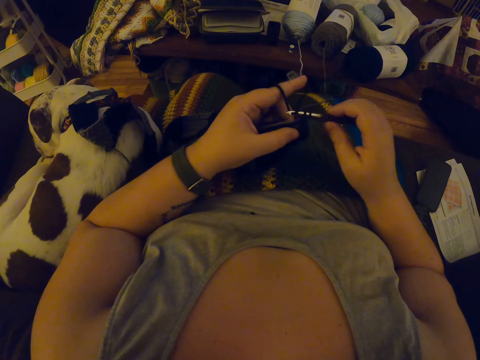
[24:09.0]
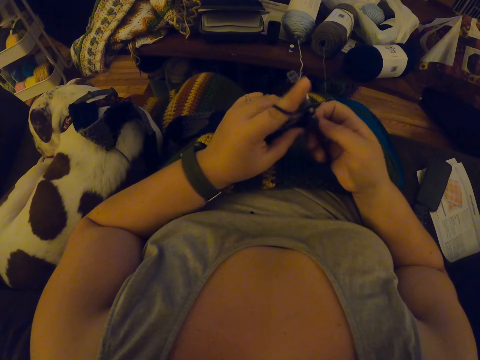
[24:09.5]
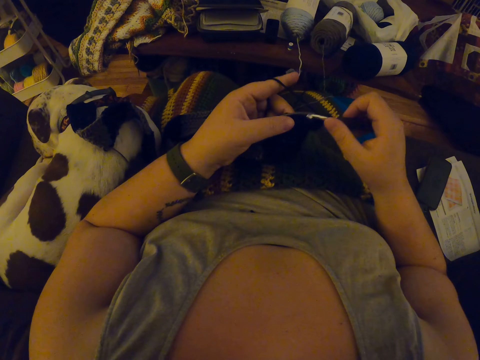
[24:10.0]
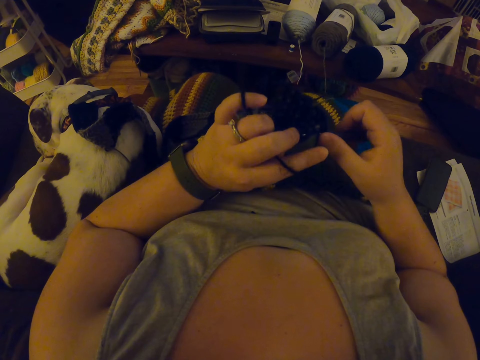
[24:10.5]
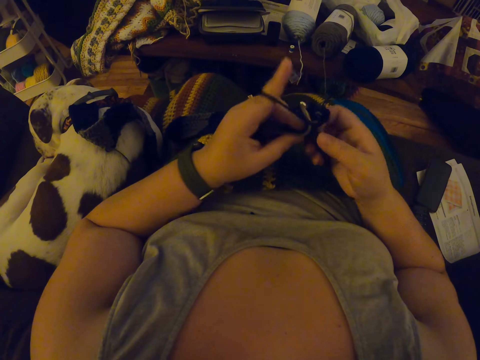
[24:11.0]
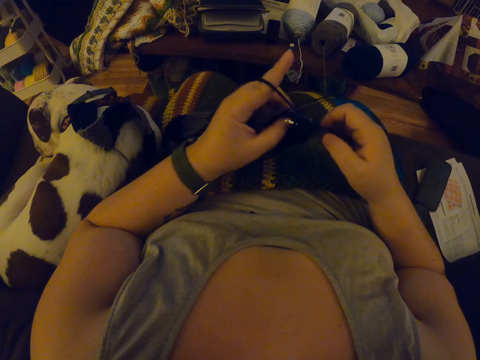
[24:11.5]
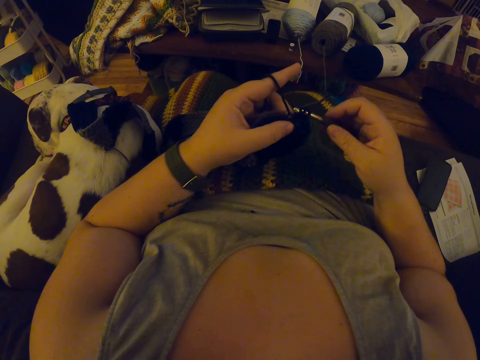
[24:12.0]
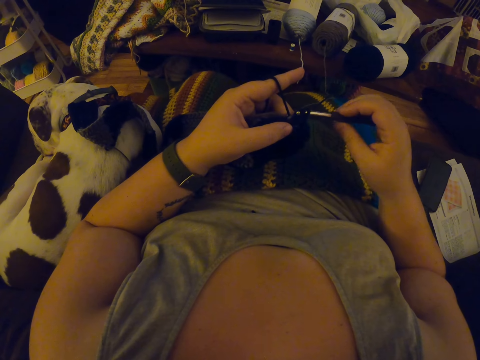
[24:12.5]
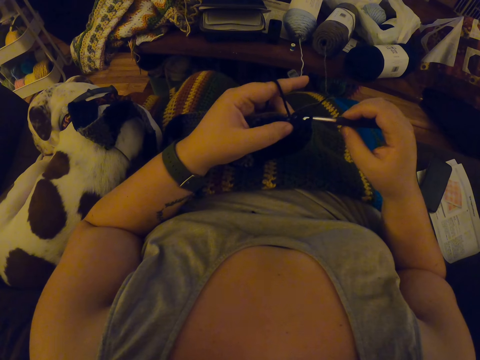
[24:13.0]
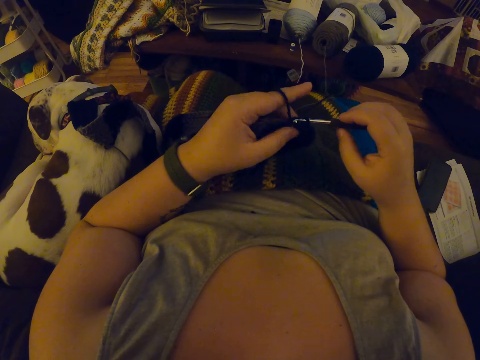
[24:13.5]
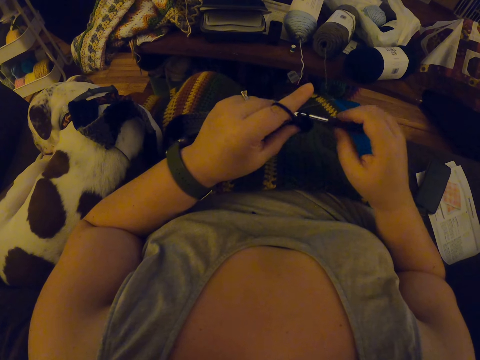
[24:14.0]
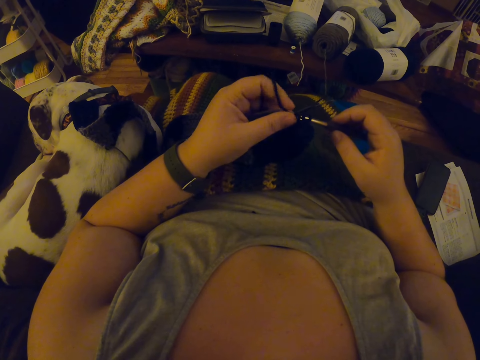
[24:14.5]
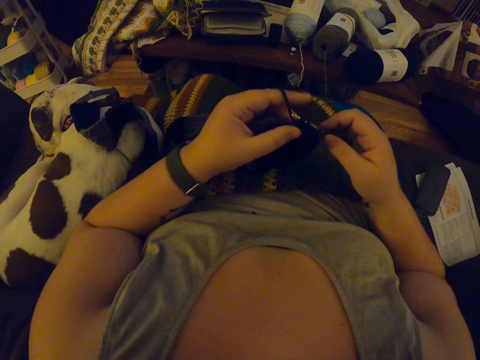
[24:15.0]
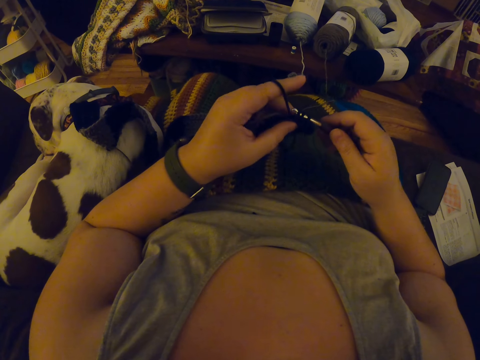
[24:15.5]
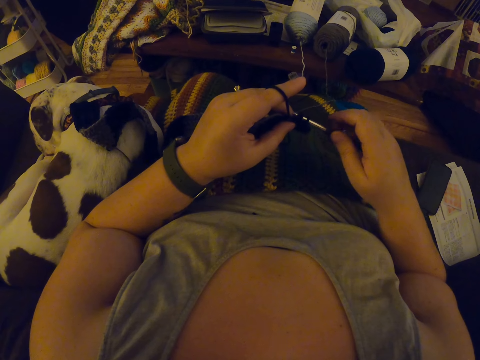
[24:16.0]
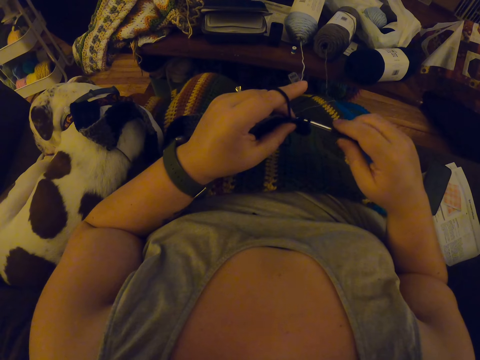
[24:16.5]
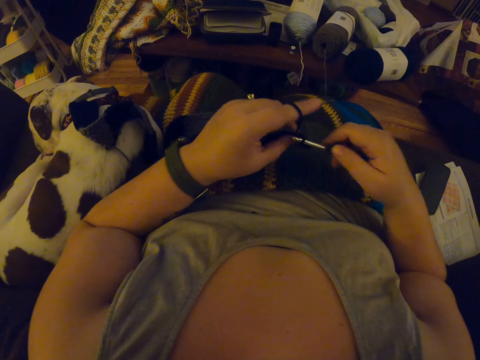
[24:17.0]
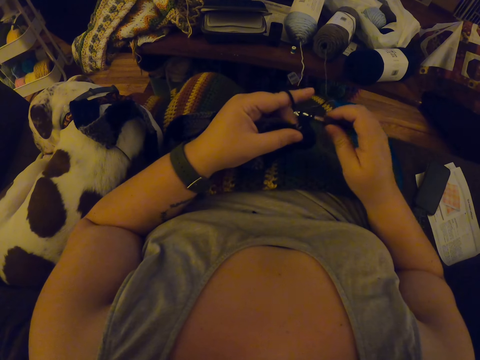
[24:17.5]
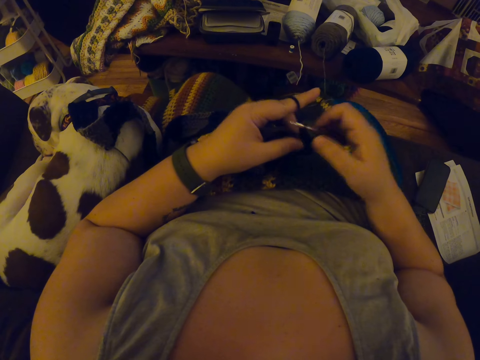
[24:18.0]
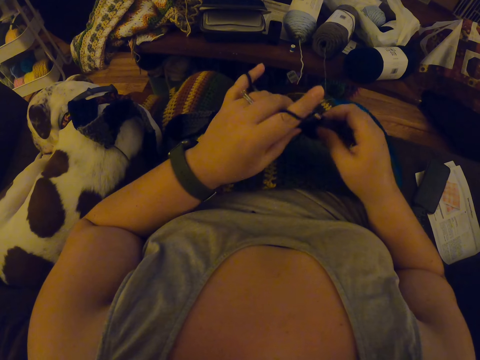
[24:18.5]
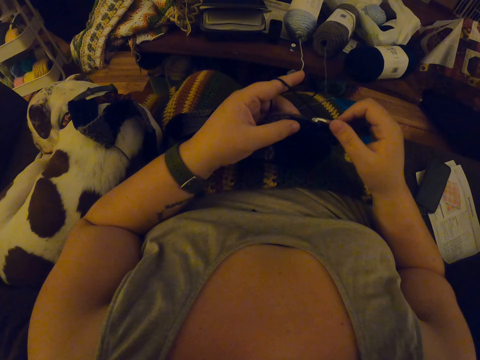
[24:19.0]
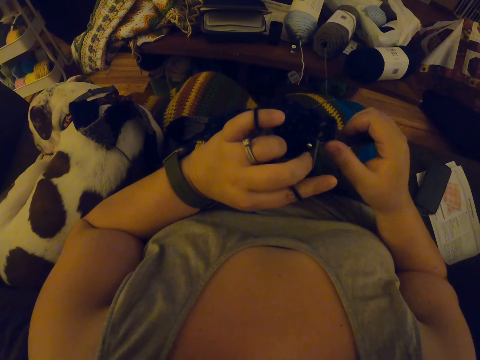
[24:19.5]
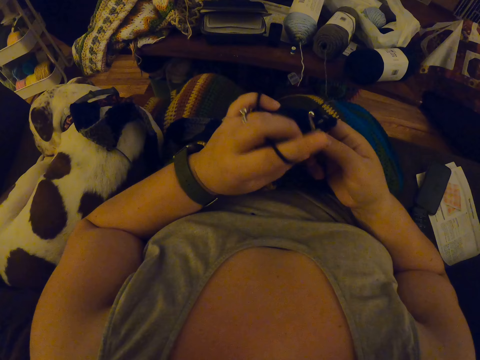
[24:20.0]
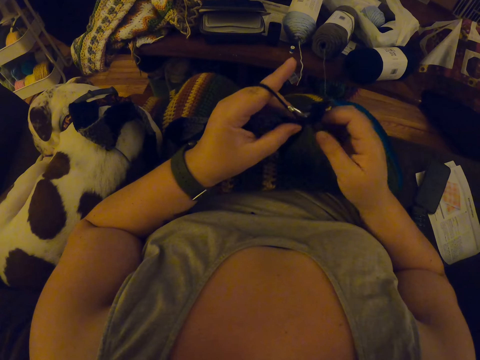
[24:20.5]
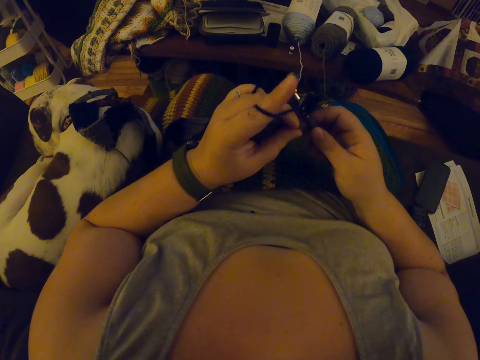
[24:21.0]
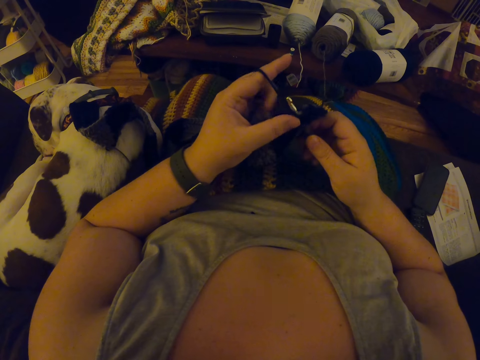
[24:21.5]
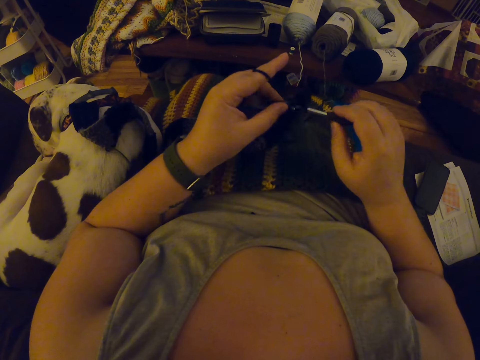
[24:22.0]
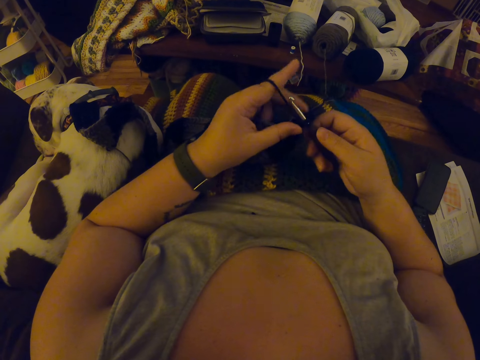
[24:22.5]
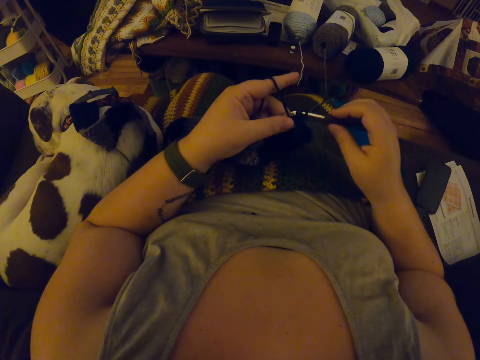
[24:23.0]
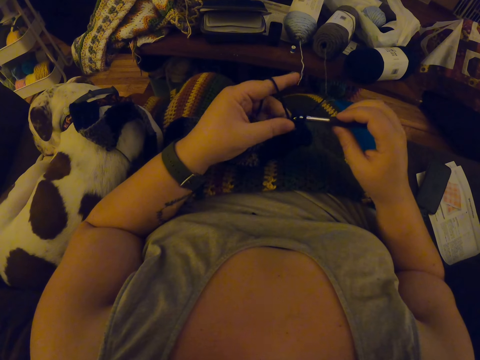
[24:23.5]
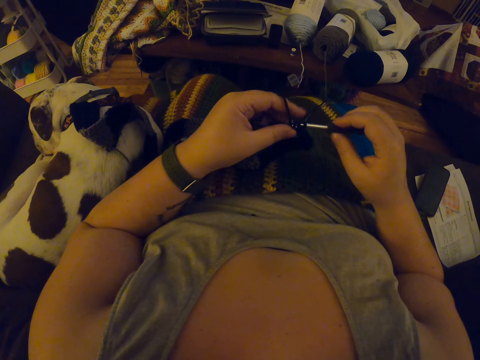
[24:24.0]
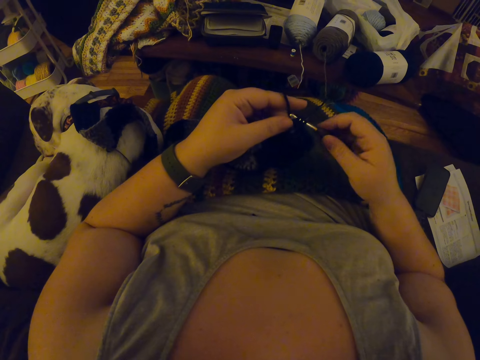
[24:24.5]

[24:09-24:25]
The camera wearer adjusts a piece of knitted fabric on a lap. They knit the piece of fabric with a knitting needle.

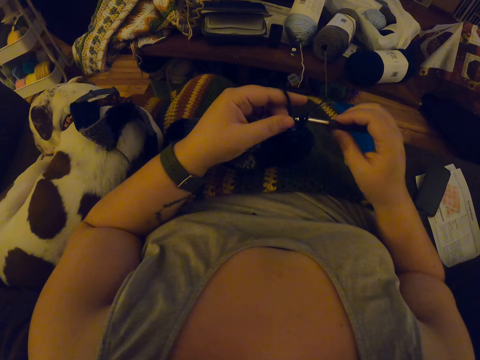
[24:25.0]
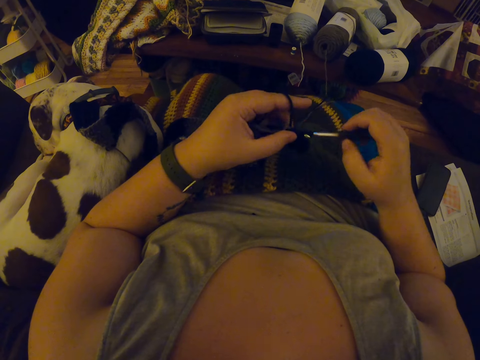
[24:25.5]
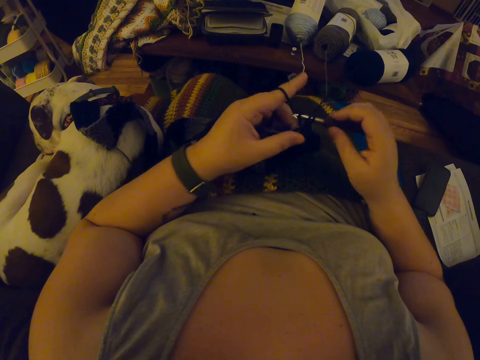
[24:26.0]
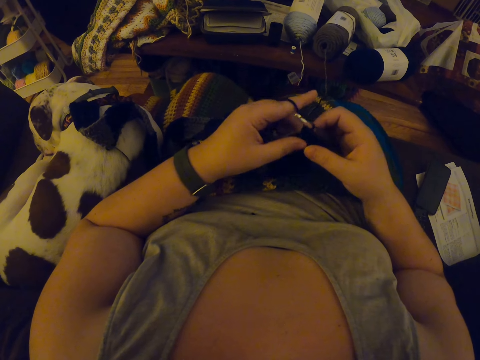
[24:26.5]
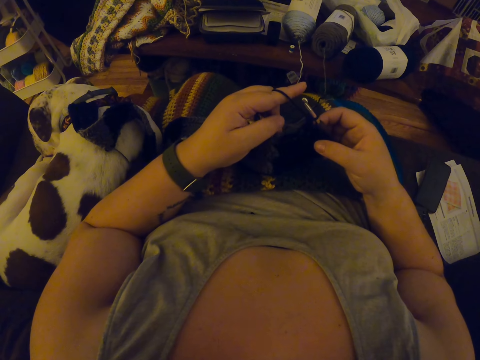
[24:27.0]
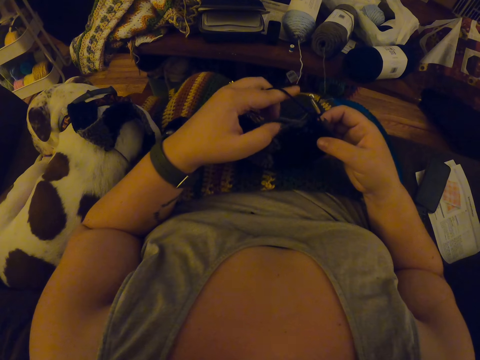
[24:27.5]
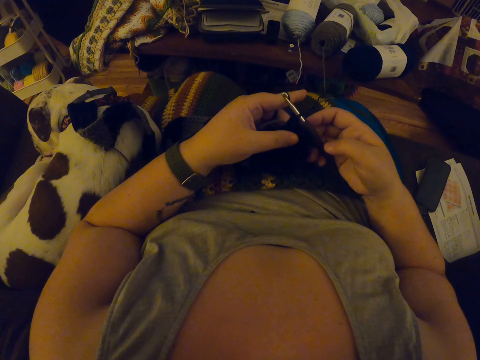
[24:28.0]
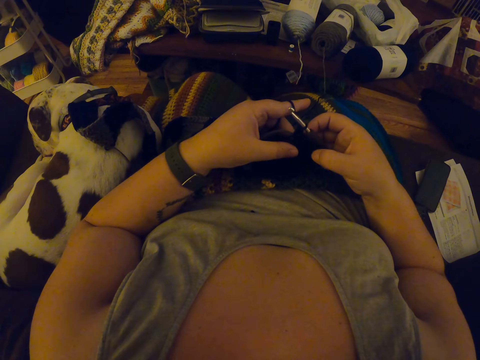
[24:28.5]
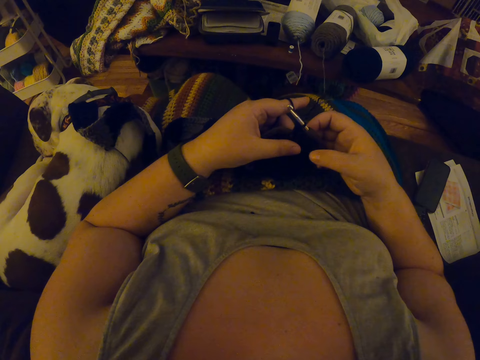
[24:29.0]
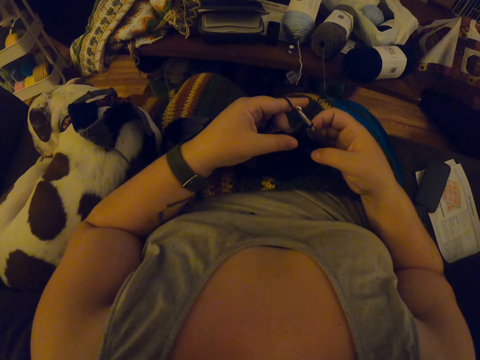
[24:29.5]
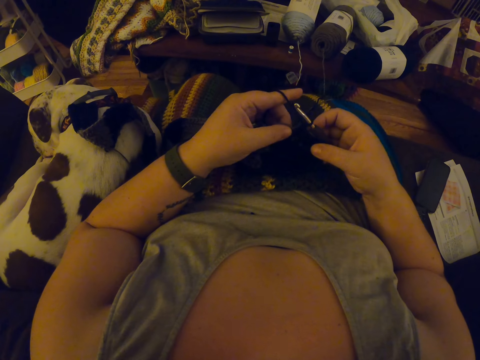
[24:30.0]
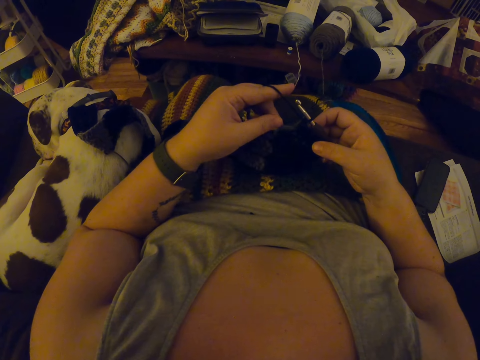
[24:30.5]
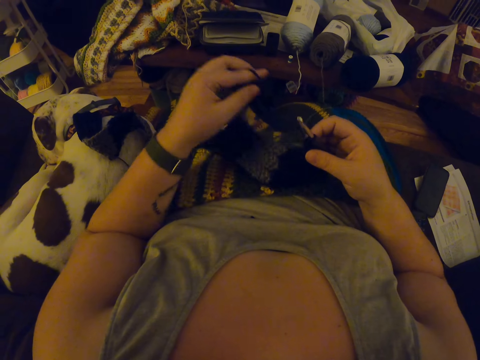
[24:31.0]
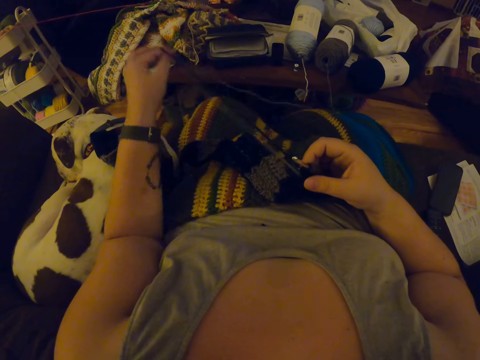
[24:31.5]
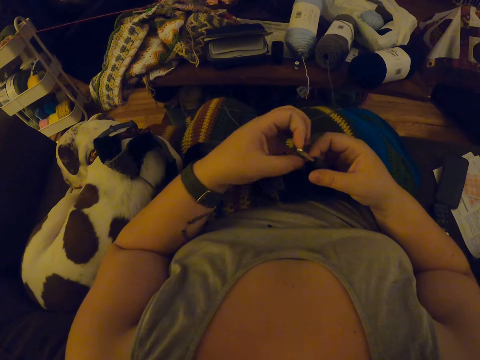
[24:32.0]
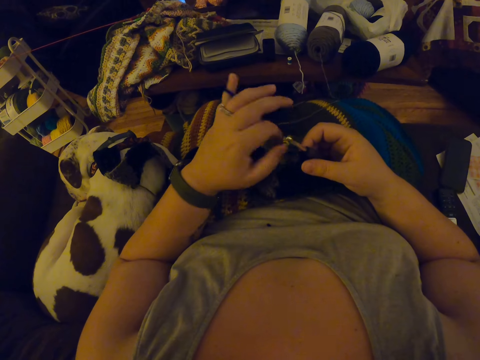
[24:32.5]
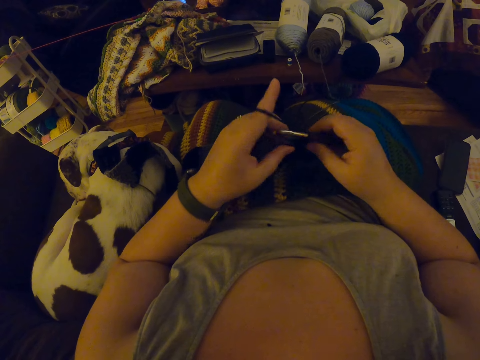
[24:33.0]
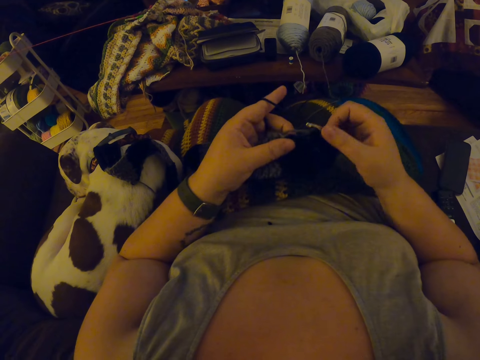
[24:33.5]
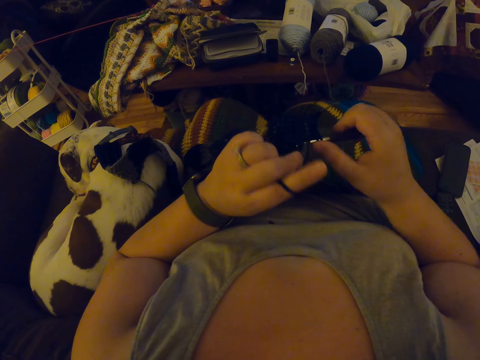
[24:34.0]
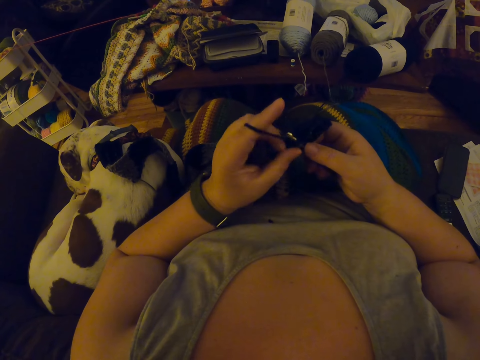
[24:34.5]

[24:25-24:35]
The camera wearer adjusts a piece of knitted fabric on a lap. They pull out a knitting thread from the piece of knitted fabric. They coil the knitting thread on a finger. They knit the piece of fabric with a knitting needle.
